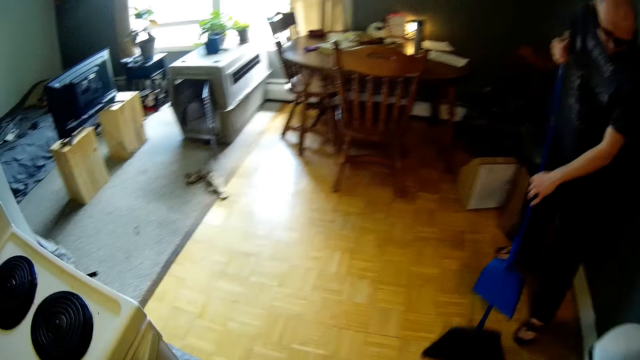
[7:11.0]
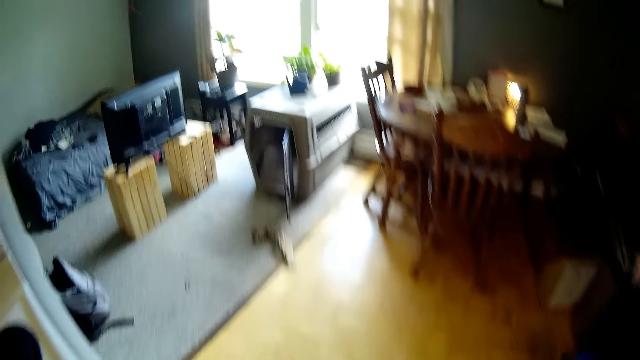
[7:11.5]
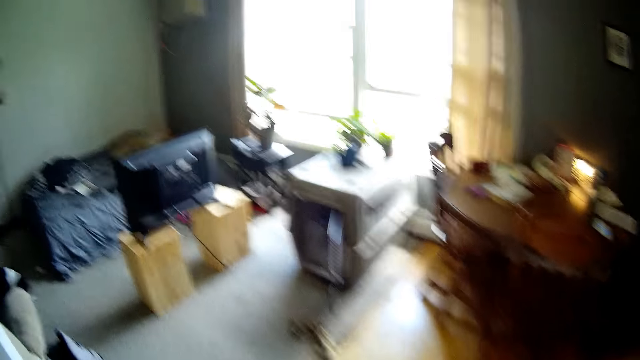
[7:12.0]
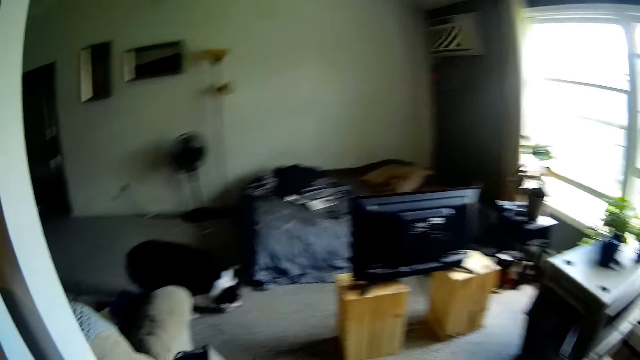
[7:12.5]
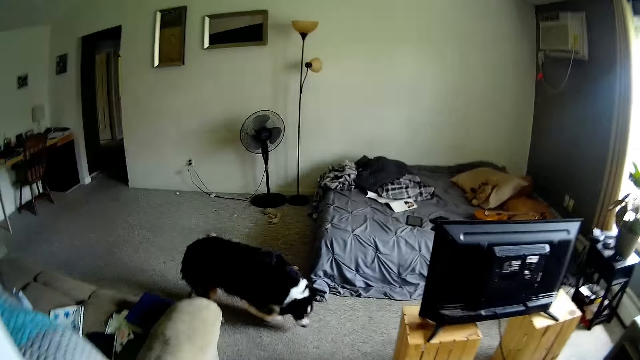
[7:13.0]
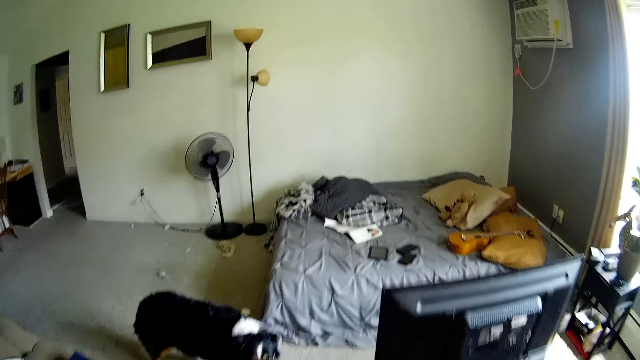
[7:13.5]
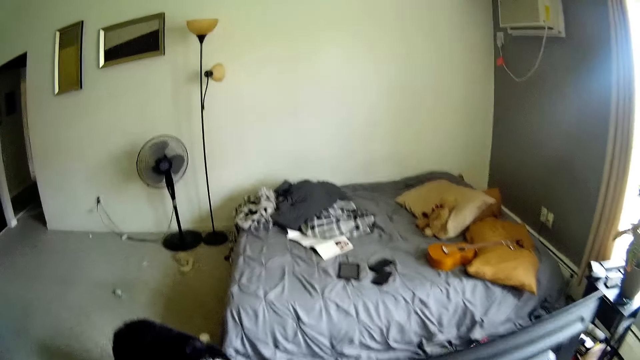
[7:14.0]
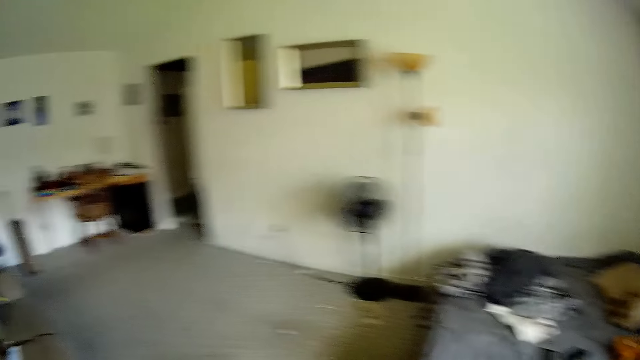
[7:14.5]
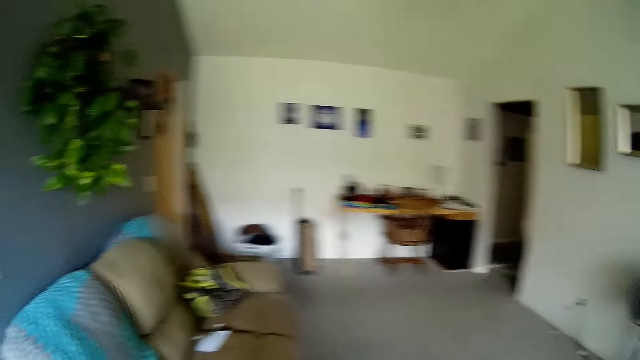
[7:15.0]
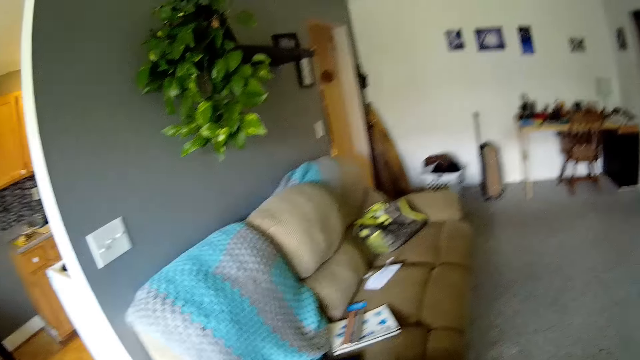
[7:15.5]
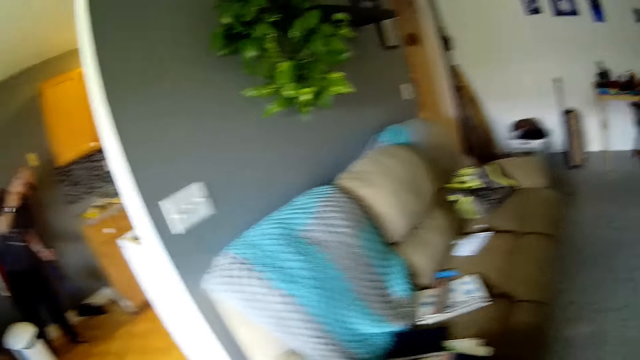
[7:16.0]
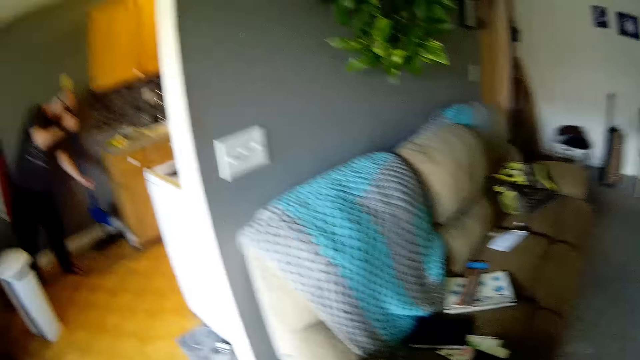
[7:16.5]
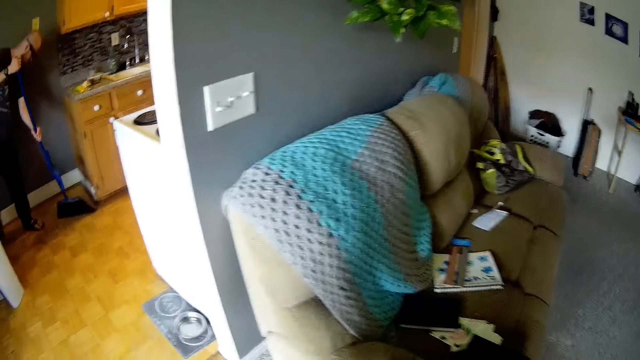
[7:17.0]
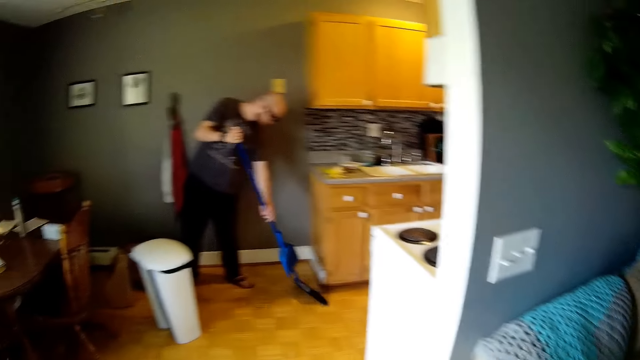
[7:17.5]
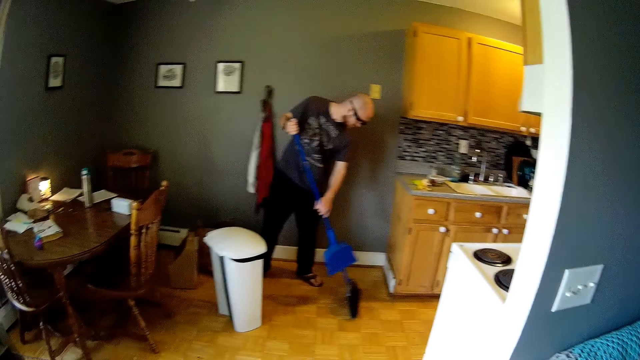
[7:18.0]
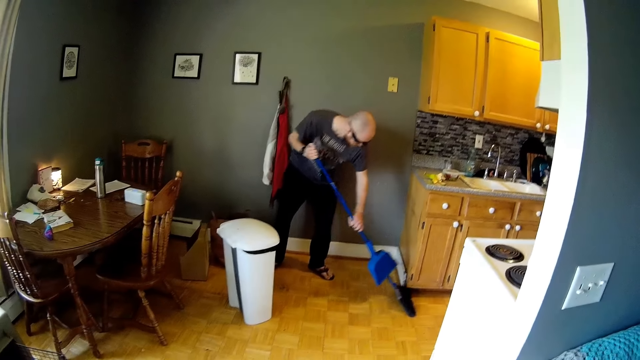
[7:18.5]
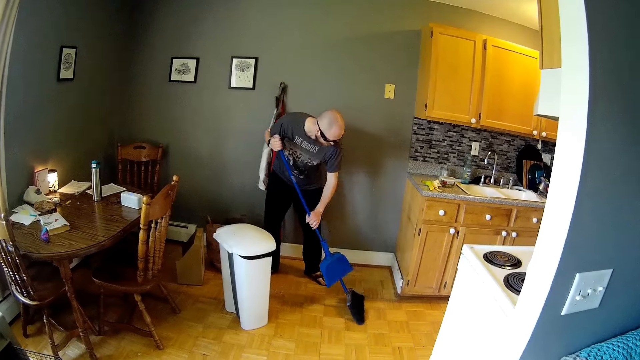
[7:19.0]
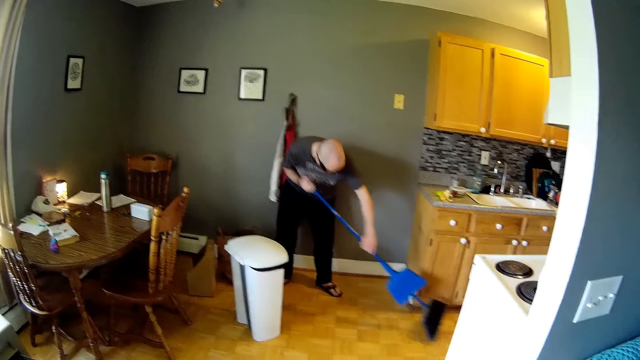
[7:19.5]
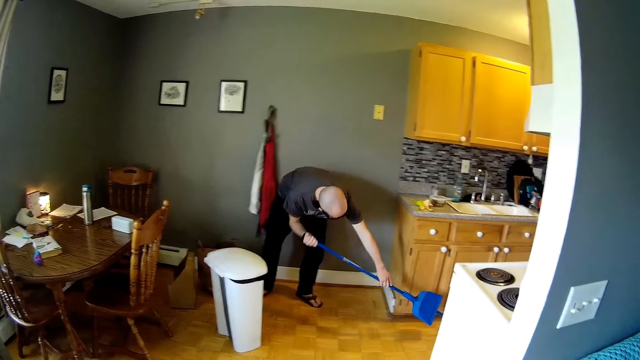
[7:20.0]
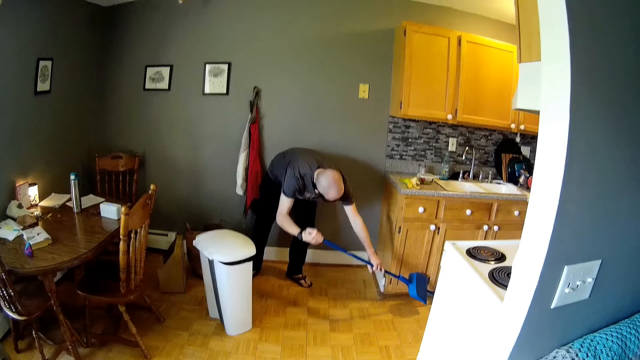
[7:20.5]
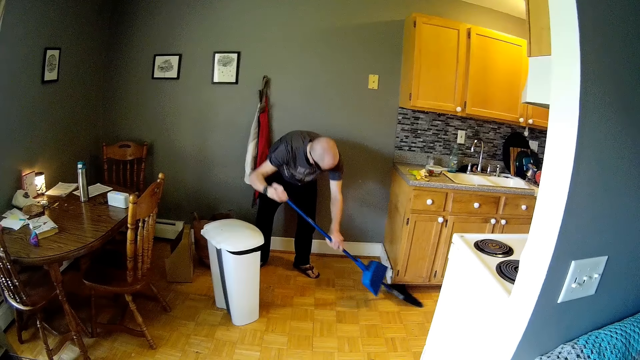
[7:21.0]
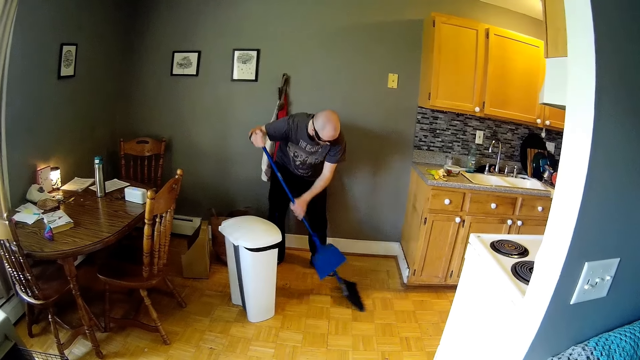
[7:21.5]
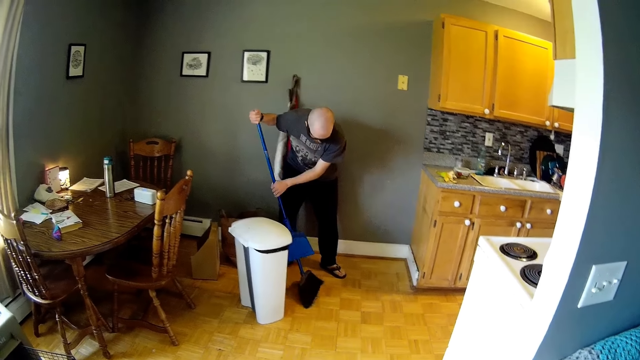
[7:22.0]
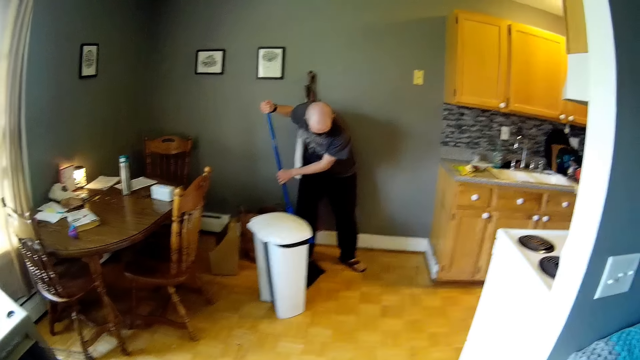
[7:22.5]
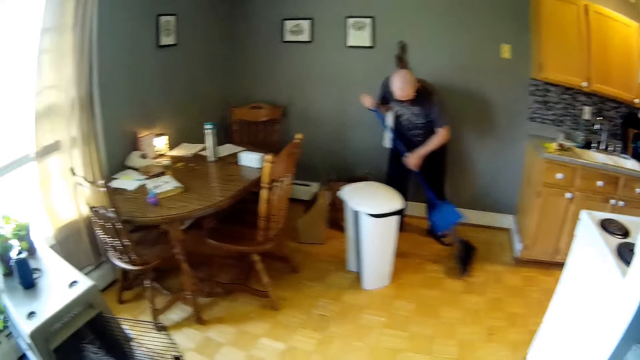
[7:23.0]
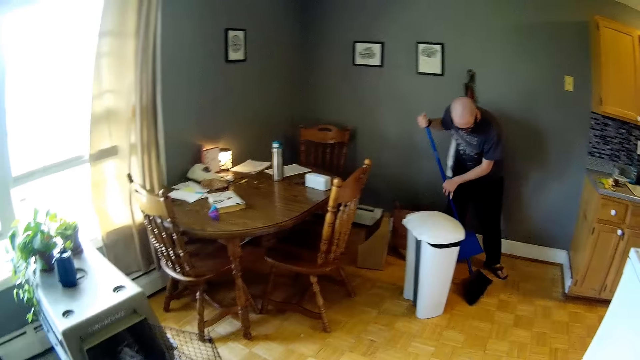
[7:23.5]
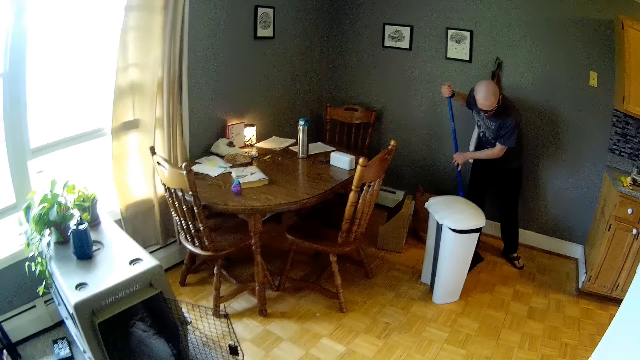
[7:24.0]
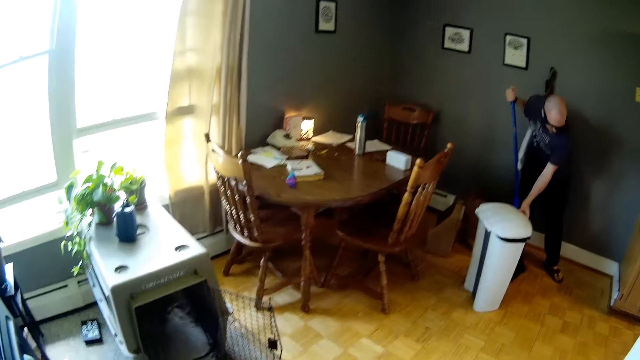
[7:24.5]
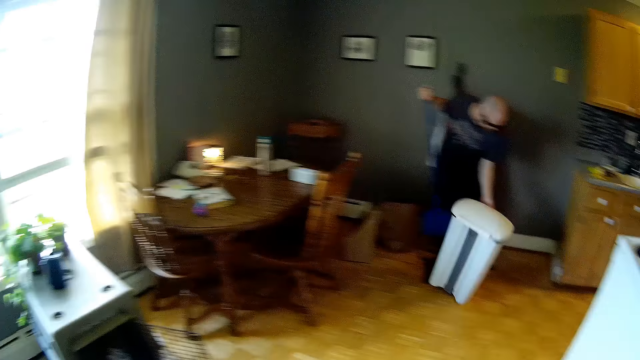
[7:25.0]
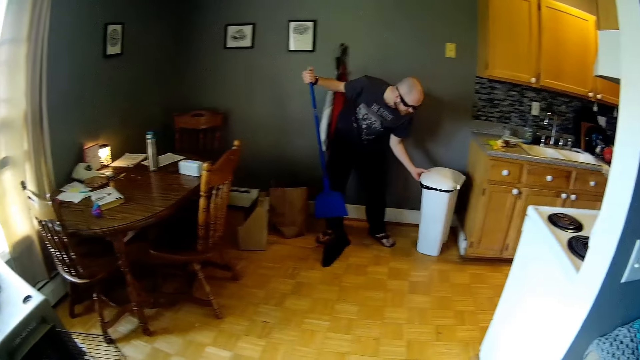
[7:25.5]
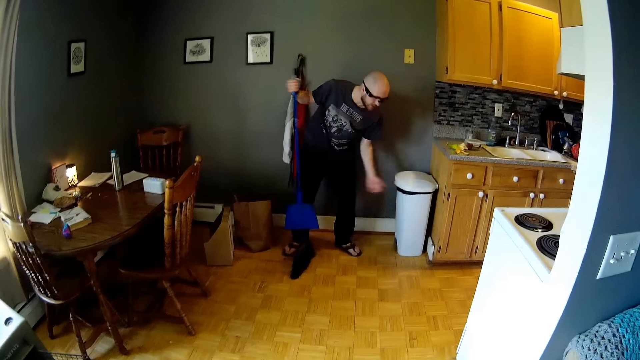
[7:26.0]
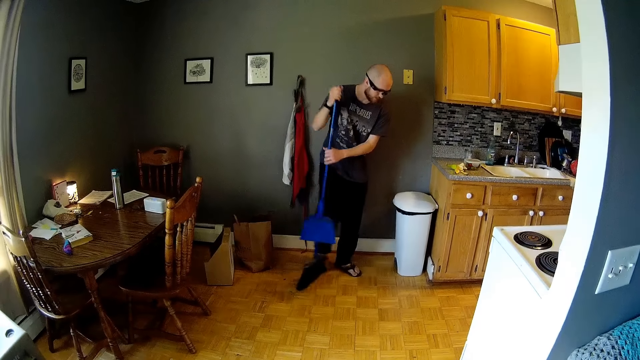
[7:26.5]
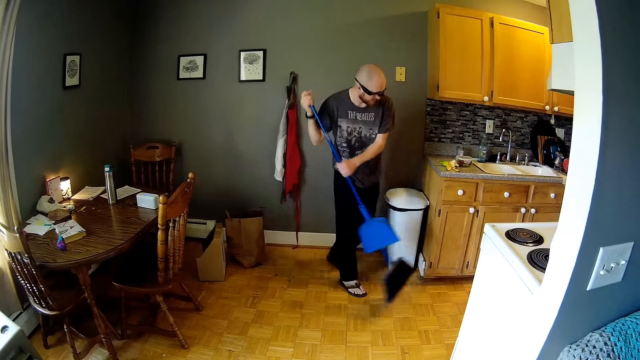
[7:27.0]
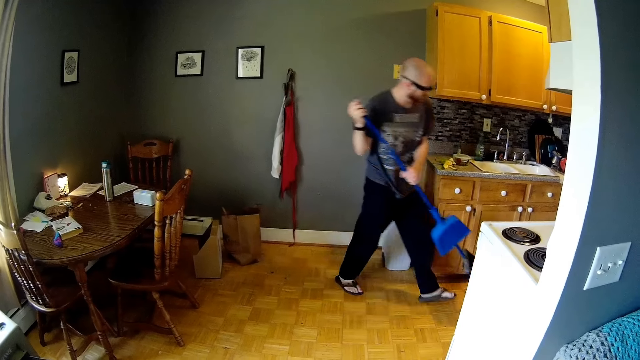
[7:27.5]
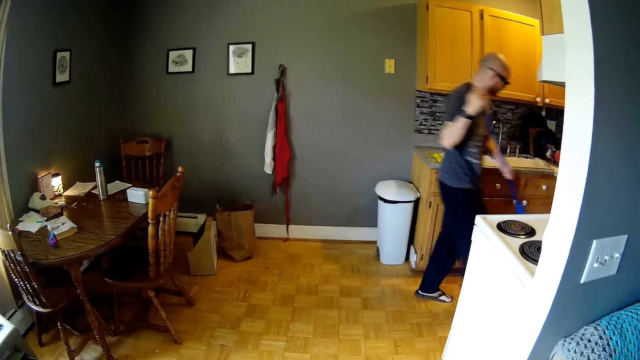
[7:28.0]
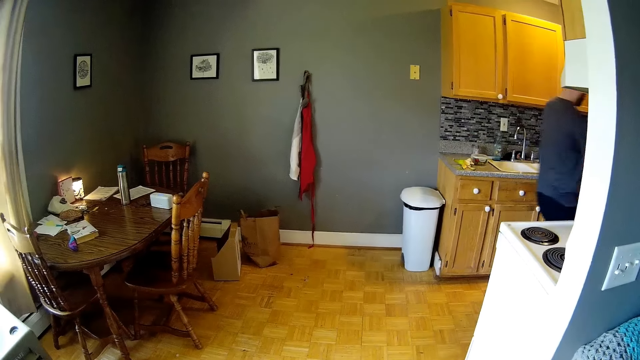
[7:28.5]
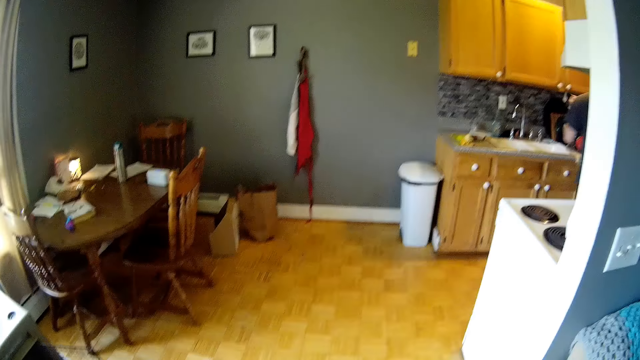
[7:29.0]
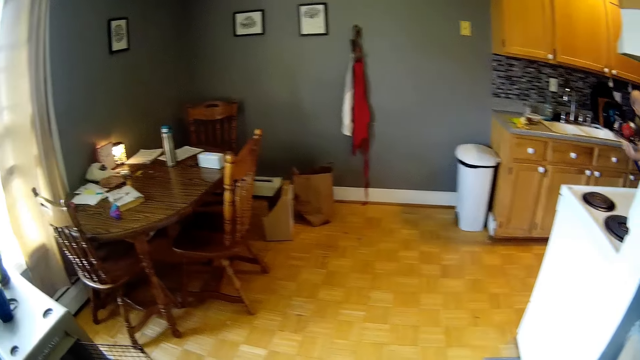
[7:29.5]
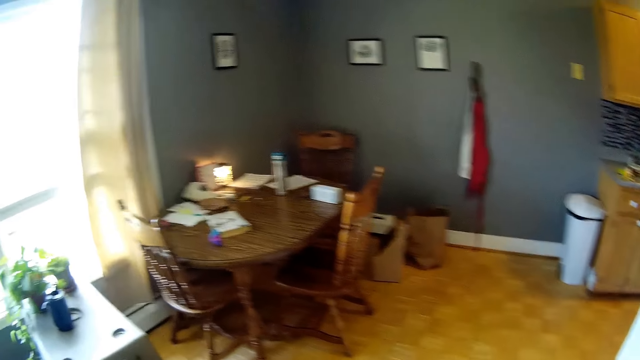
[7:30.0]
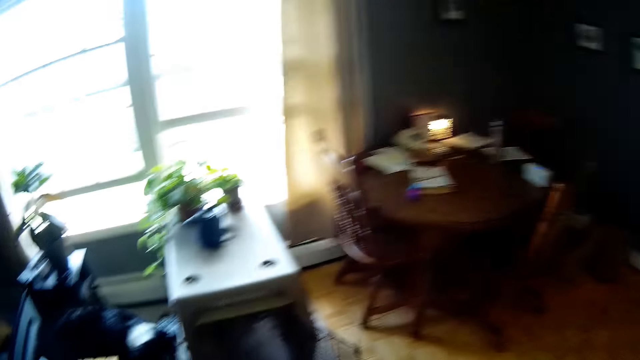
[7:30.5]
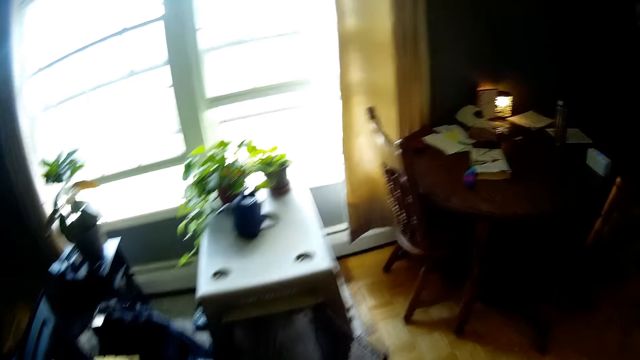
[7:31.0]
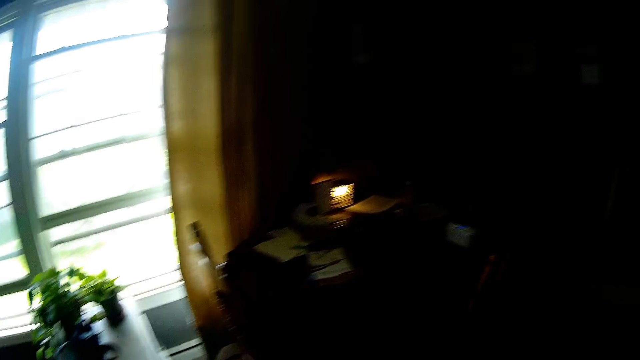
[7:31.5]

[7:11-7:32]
The camera wearer walks around. They look around. They talk to a man. The man moves a dustbin on the floor with his left hand. The man sweeps the floor with the broom in his hands.
